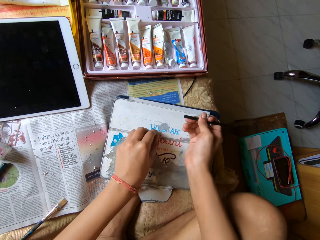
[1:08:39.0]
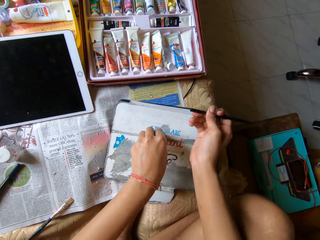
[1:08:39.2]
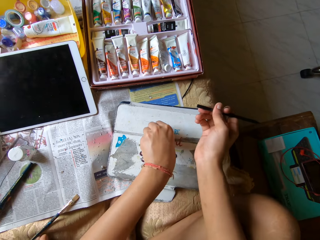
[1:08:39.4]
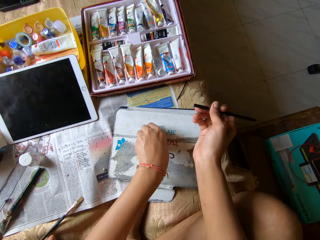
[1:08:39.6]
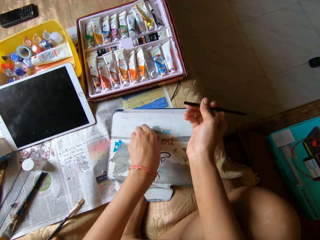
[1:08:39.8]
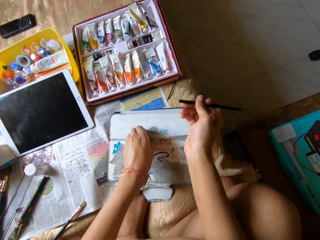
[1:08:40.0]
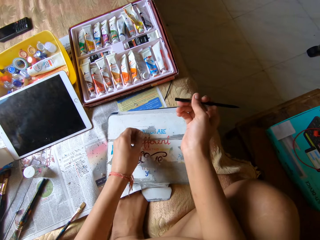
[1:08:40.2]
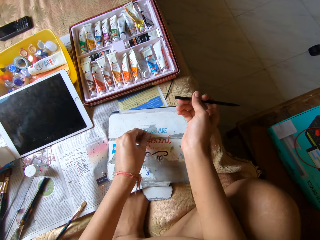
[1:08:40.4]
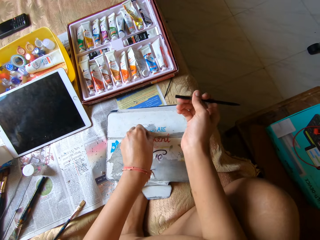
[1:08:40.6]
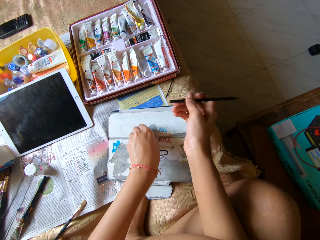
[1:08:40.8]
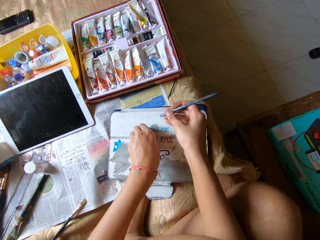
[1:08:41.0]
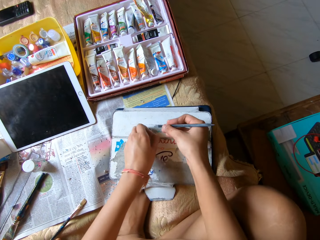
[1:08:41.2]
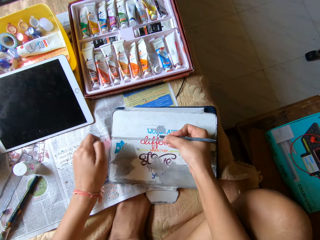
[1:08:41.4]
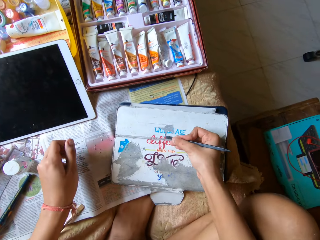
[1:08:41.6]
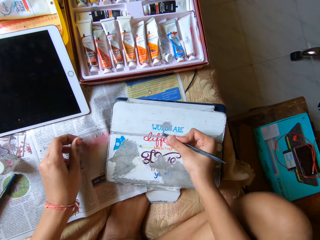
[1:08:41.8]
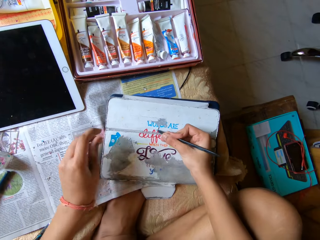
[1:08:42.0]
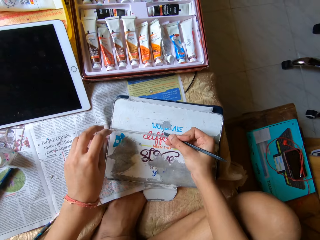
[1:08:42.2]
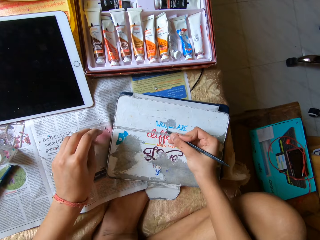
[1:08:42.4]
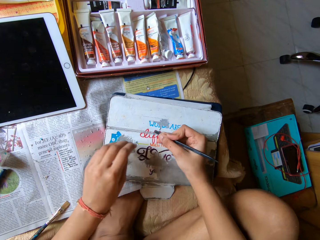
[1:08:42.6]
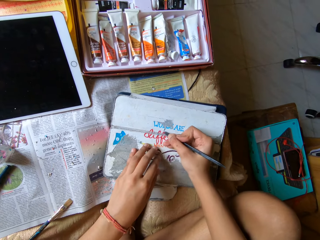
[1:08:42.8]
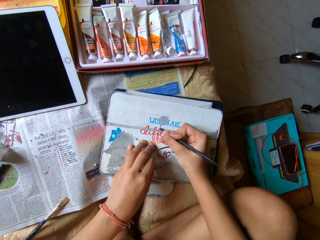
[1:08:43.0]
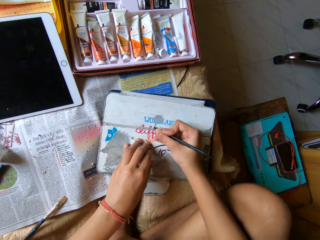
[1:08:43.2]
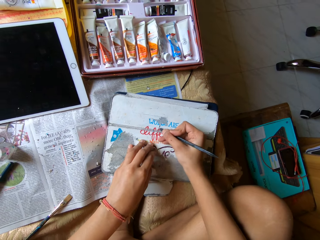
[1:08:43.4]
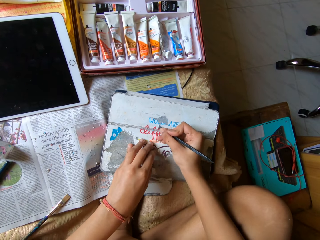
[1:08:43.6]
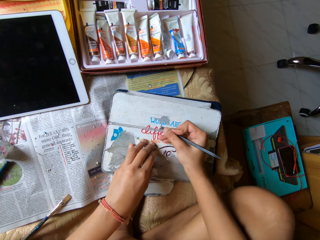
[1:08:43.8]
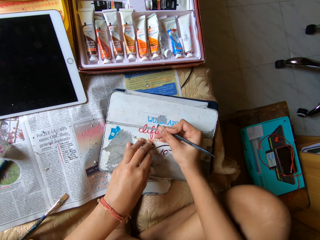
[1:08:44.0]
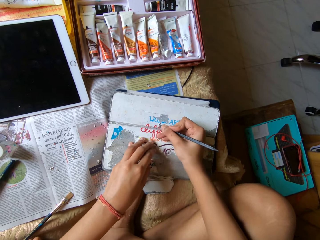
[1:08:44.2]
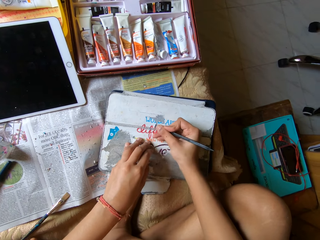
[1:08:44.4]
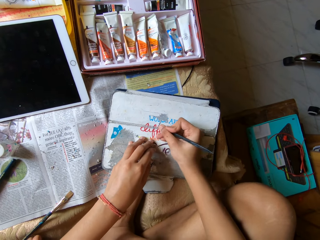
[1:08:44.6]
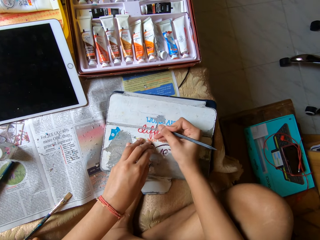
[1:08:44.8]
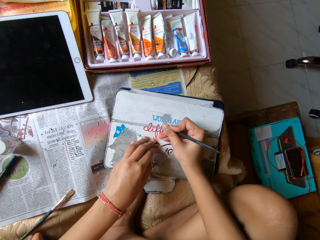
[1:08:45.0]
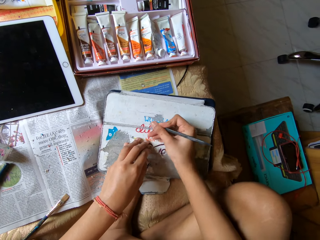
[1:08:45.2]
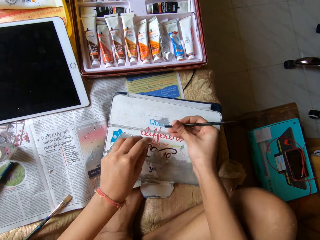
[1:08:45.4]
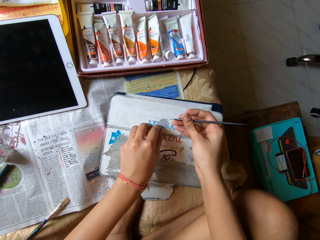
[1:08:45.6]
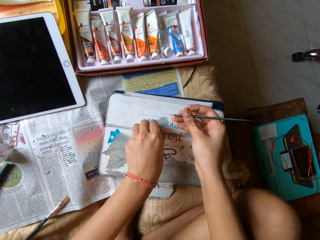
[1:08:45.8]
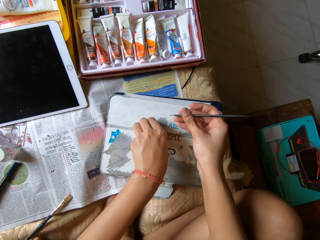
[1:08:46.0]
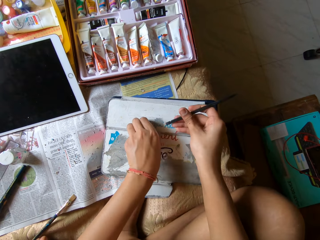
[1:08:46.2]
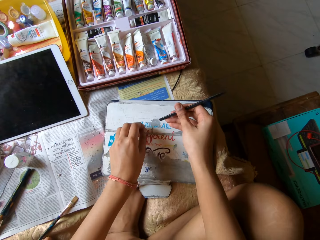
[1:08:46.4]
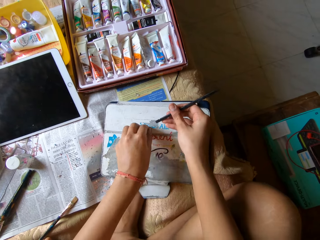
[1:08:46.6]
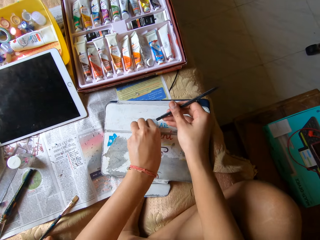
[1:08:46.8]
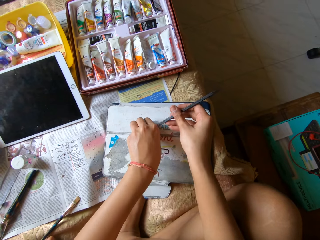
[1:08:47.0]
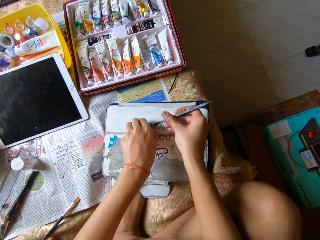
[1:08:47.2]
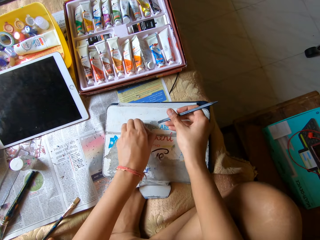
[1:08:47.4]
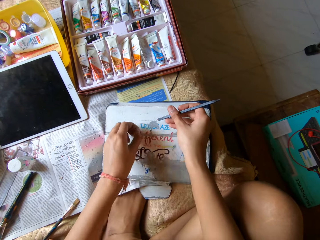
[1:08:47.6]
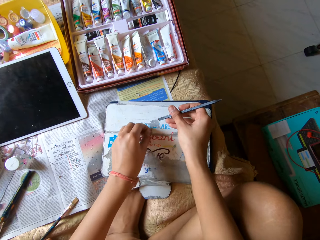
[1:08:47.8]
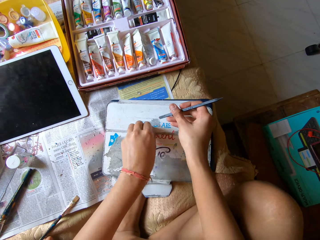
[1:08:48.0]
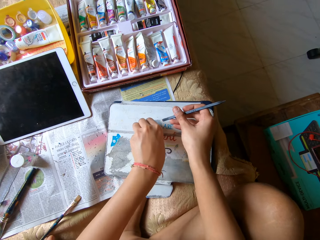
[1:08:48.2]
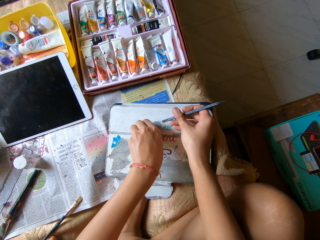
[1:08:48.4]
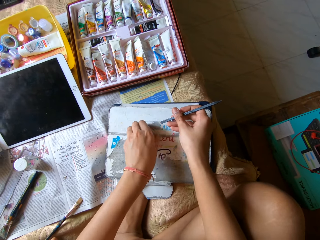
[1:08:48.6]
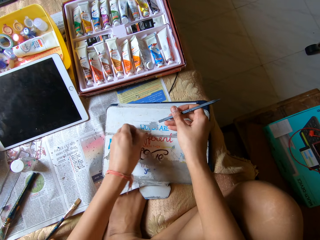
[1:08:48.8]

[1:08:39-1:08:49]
The camera wearer peels paint from the pouch with her left hand. She scrapes paint from the pouch with the pen scraper in her right hand. She places her left hand on the pouch. She peels paint from the pouch with her left hand.

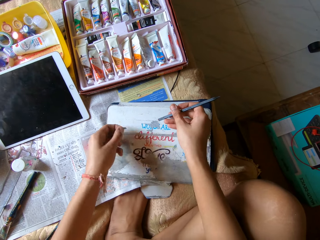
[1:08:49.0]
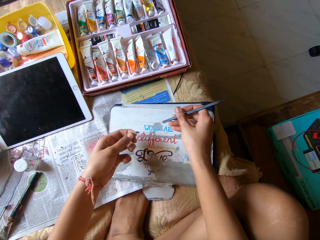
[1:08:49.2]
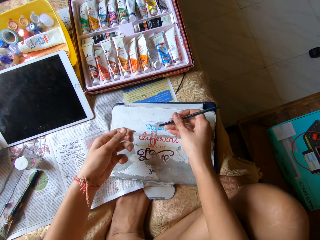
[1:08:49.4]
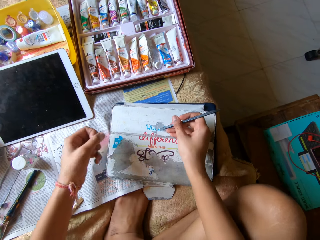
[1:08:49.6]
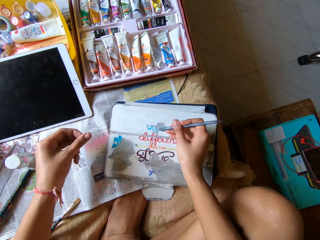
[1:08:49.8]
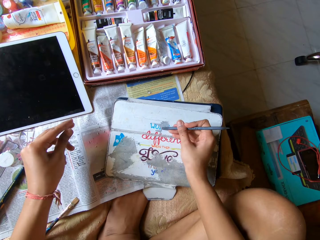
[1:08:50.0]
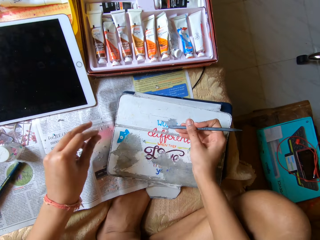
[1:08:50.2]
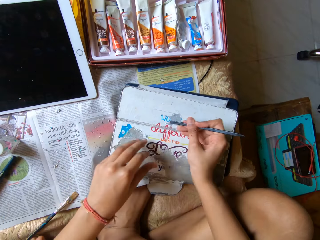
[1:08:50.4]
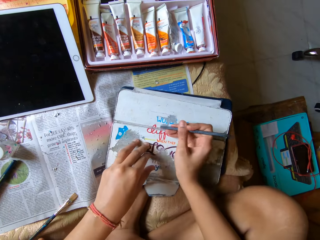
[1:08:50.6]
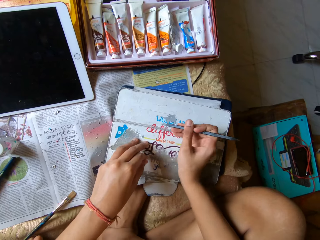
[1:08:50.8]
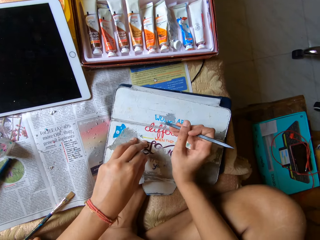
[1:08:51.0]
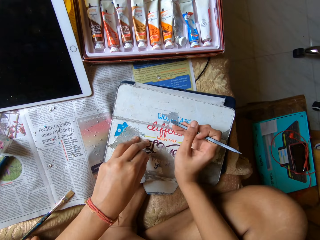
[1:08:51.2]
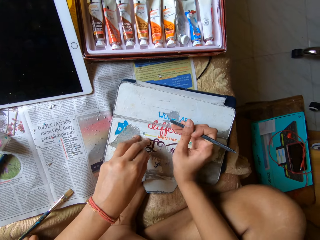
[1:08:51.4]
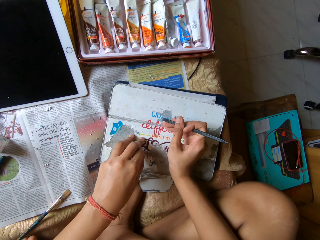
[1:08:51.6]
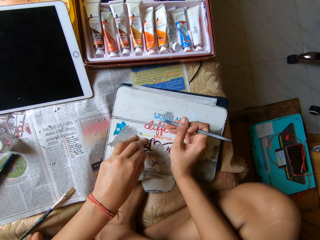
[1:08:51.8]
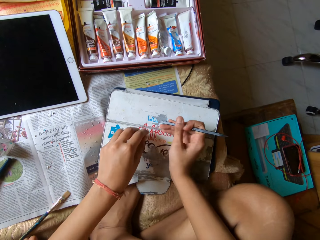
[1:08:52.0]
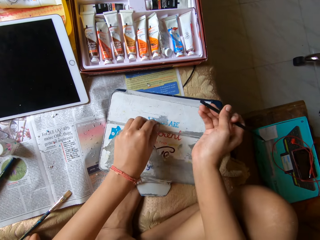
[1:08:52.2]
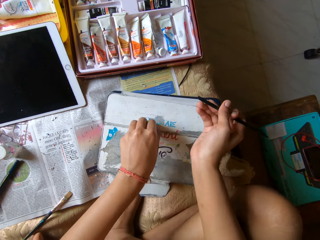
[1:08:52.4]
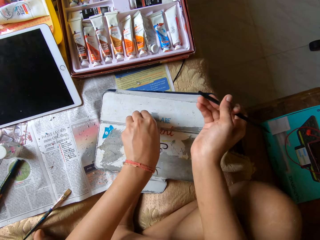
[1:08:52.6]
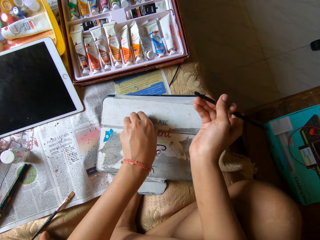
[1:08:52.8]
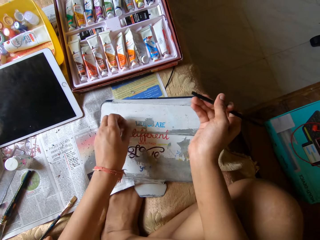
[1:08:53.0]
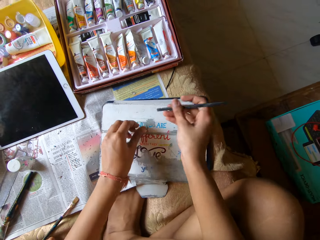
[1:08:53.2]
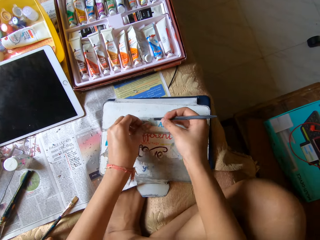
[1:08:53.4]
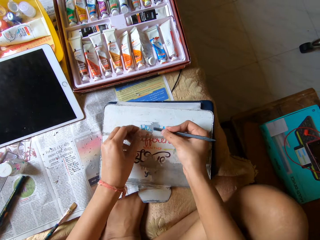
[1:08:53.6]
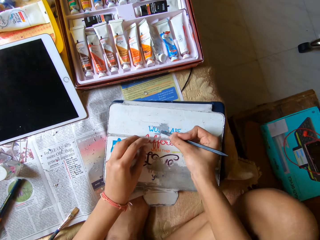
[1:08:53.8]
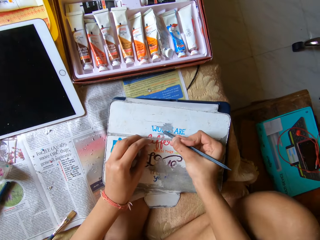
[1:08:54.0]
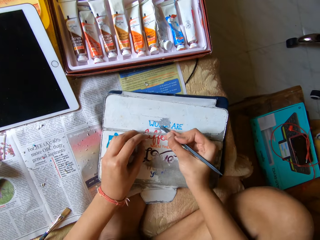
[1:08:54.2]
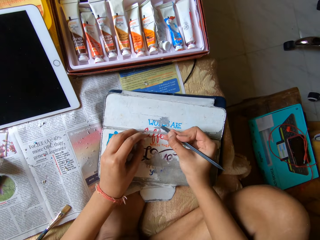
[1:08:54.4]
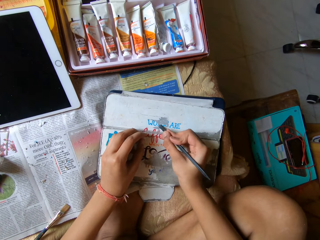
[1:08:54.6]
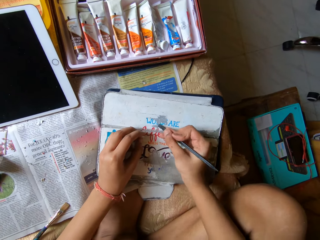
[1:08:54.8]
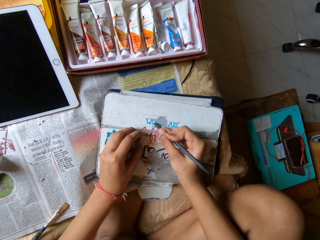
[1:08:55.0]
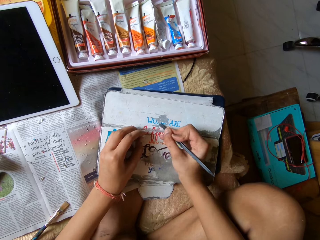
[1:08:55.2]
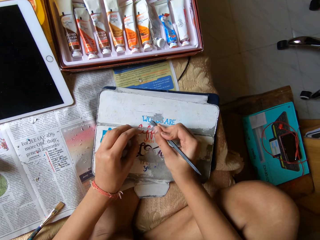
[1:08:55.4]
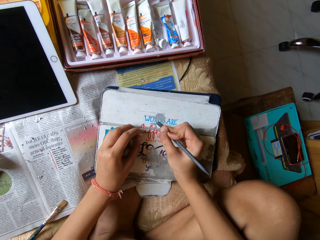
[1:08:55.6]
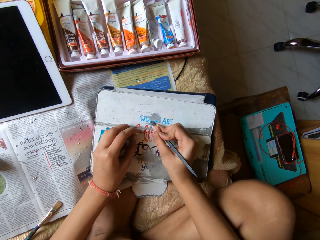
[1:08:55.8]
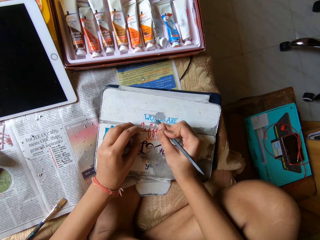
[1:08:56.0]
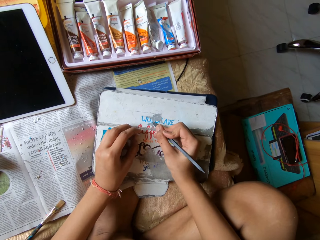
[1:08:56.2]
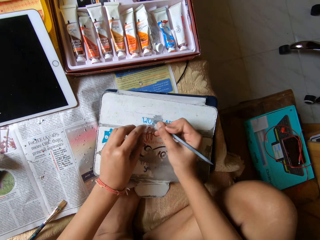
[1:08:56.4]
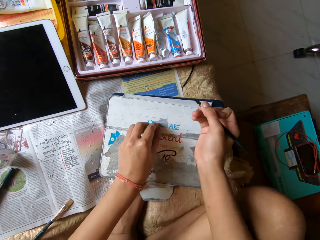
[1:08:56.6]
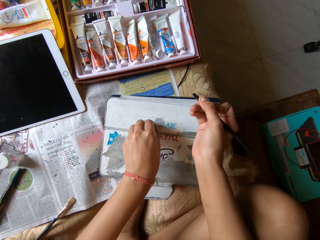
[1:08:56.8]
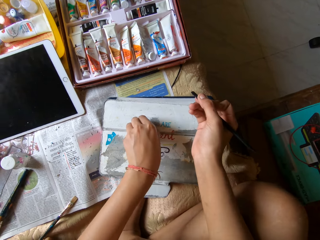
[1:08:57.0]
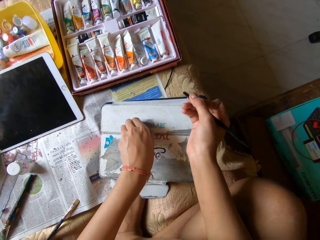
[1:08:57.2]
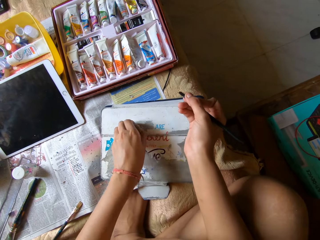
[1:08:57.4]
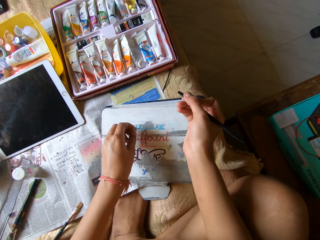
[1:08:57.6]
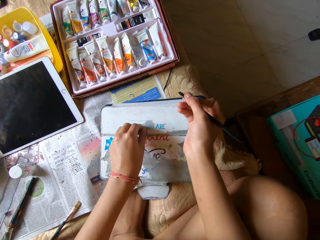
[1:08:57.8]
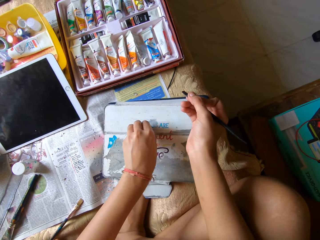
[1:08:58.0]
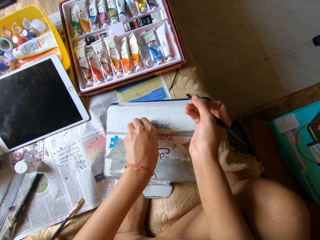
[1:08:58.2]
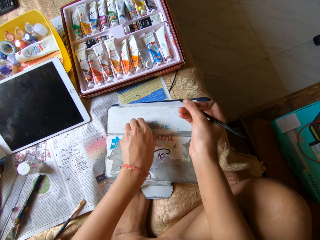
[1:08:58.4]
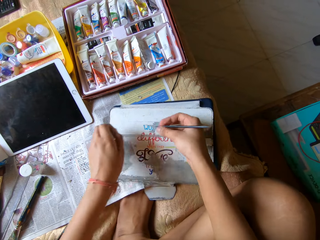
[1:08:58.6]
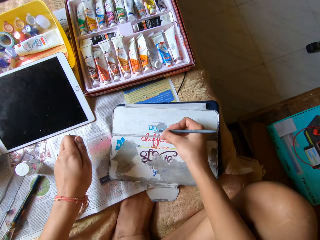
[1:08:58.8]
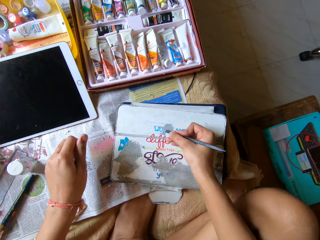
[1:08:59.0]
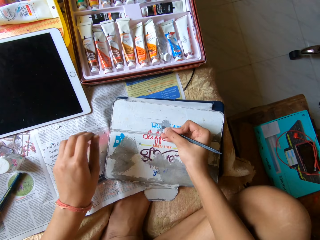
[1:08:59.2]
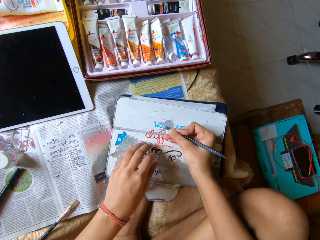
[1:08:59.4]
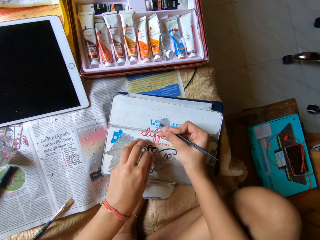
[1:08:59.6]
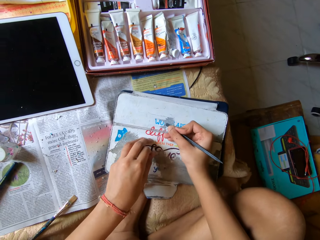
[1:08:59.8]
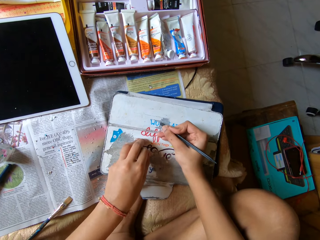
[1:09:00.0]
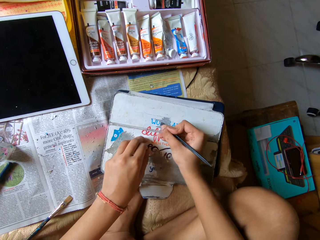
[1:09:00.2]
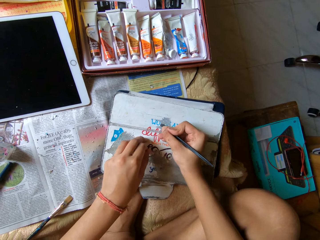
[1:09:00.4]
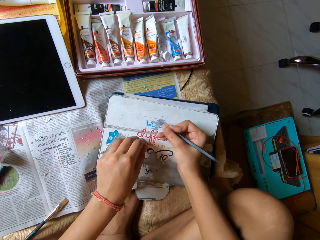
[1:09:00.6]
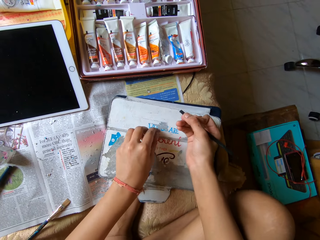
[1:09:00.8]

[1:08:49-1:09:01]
The camera wearer scrapes paint from the pouch with the pen scraper in her right hand. She places her left hand on the pouch. She peels paint from the pouch with her left hand. She places her left hand on the pouch. She scrapes paint from the pouch with the pen scraper in her right hand. She peels paint from the pouch with her left hand. She scrapes paint from the pouch with the pen scraper in her right hand. She places her left hand on the pouch.
